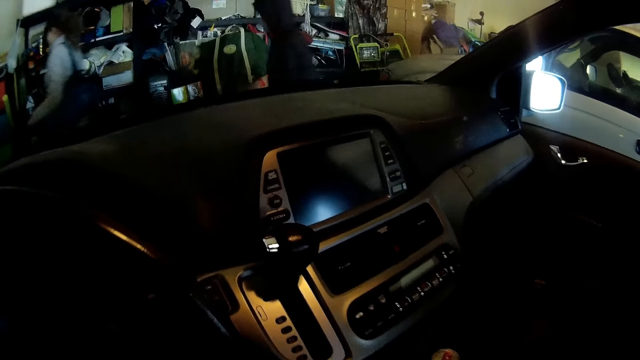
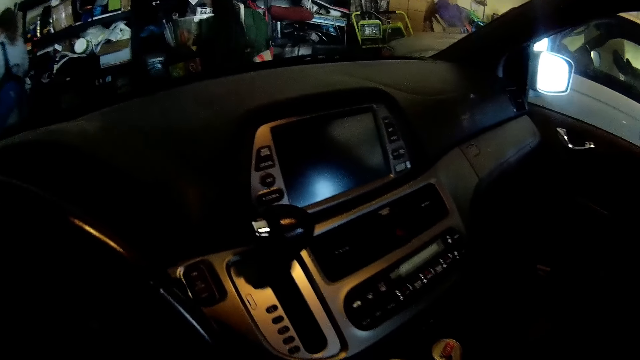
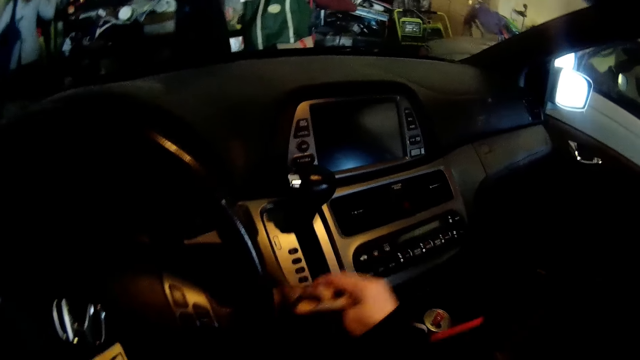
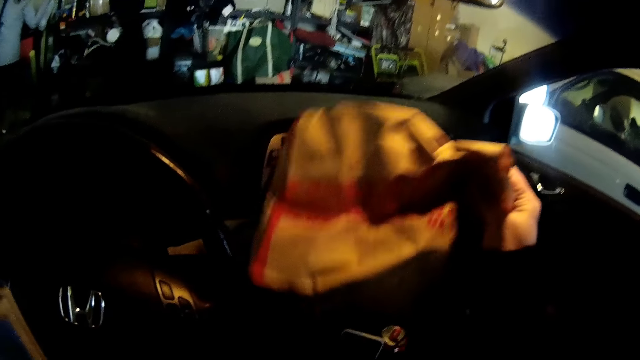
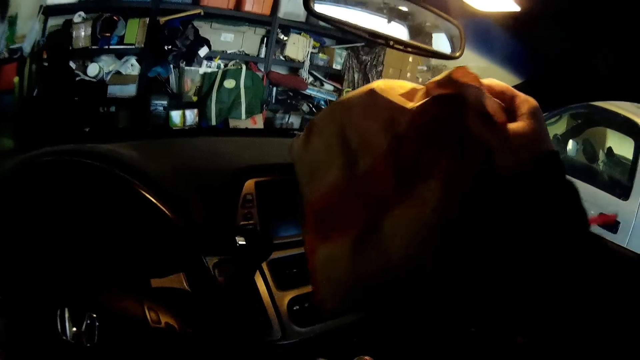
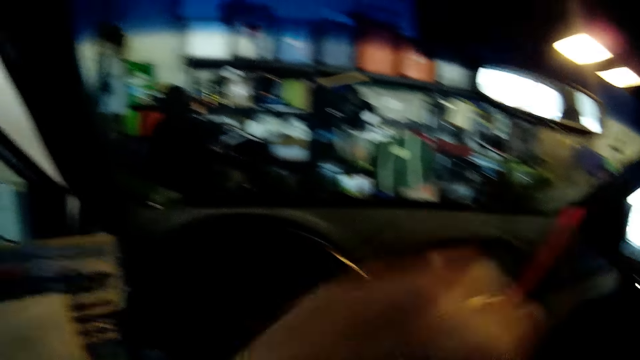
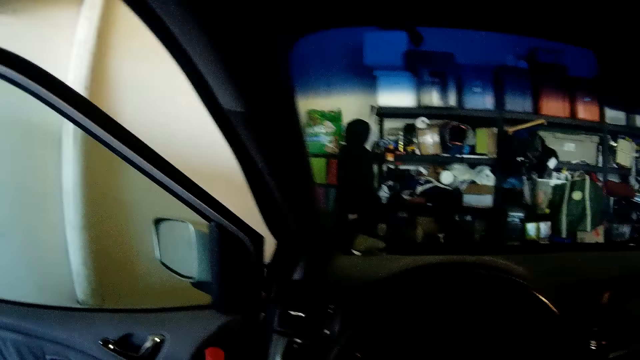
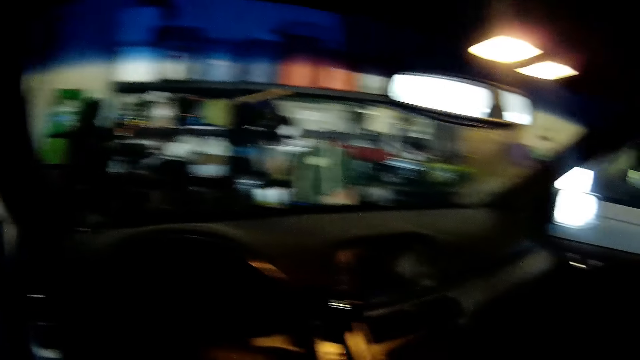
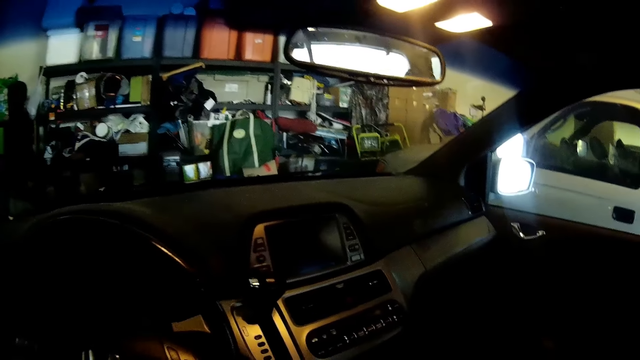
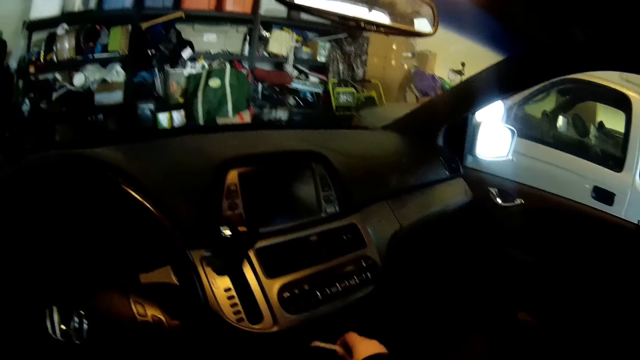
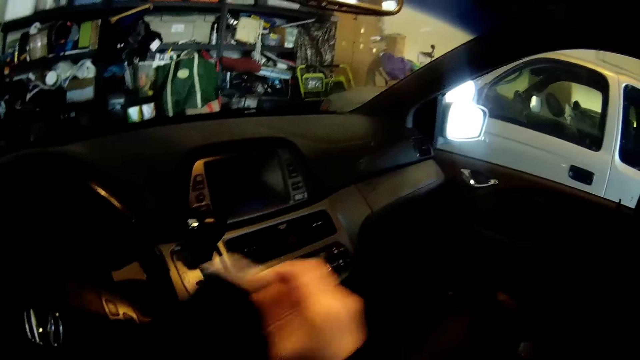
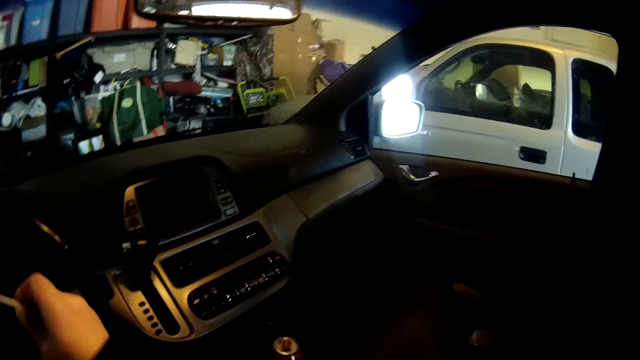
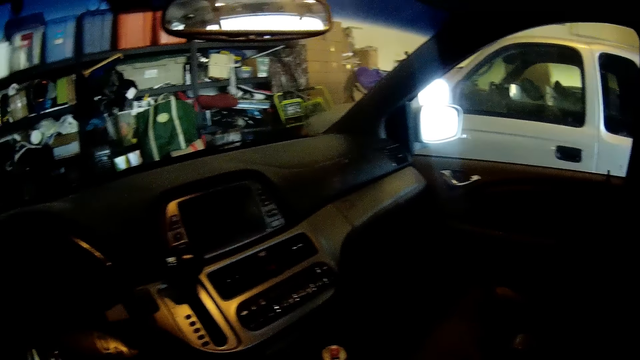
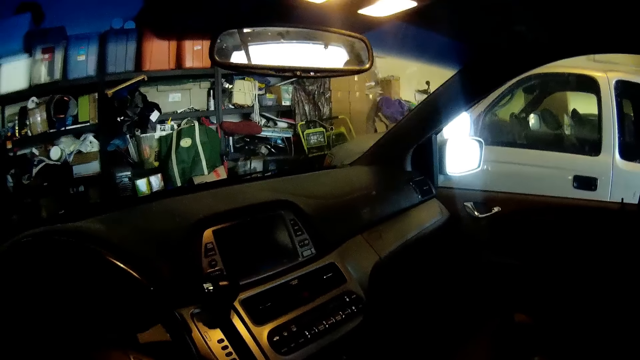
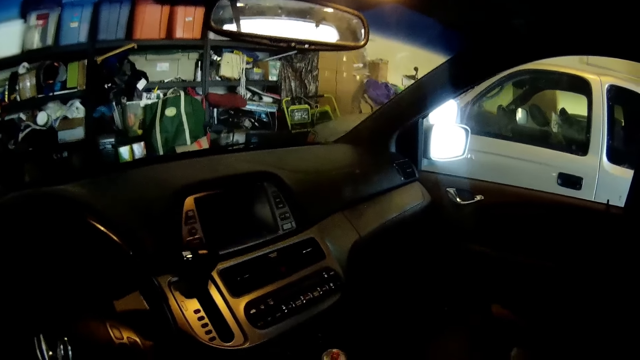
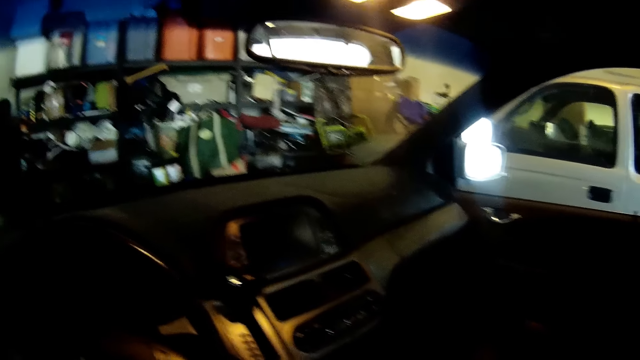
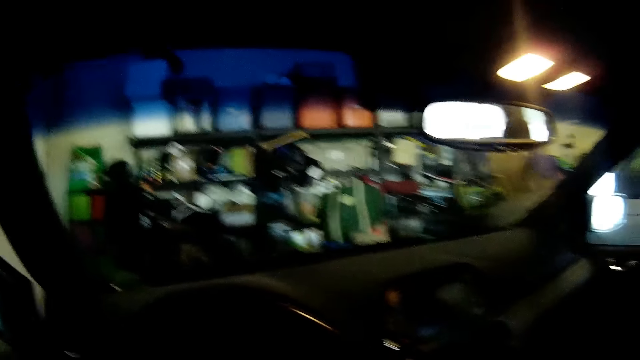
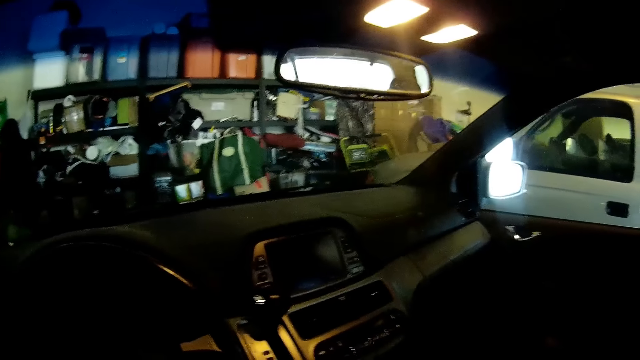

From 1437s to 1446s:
The camera wearer moves the hand. They pick up a Manilla bag. They pick up a phone.

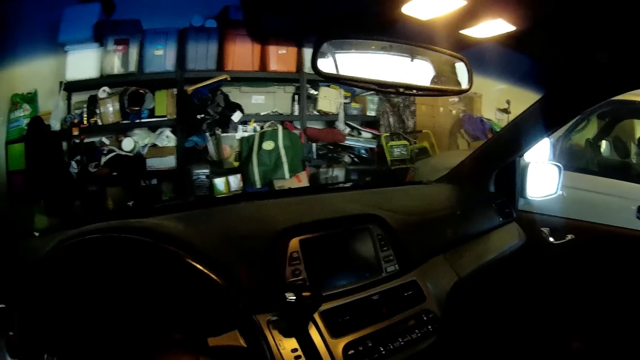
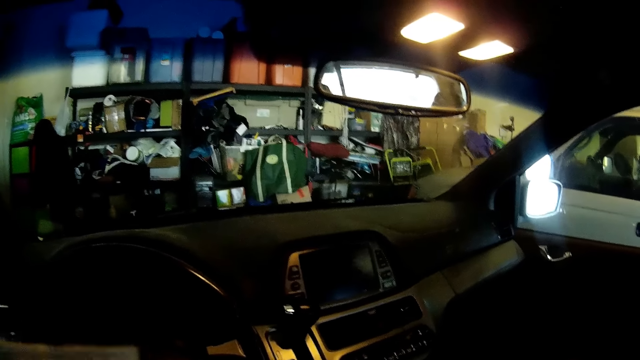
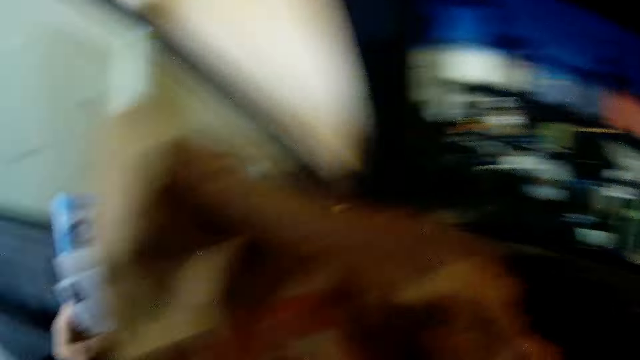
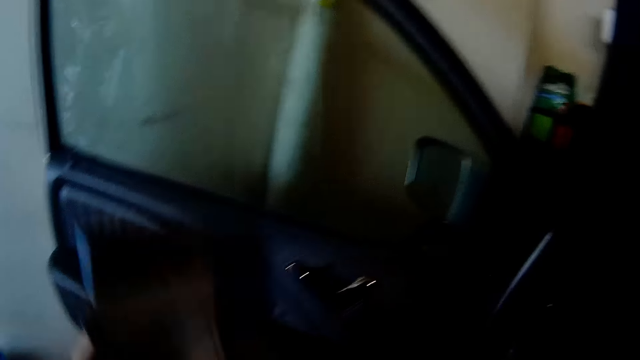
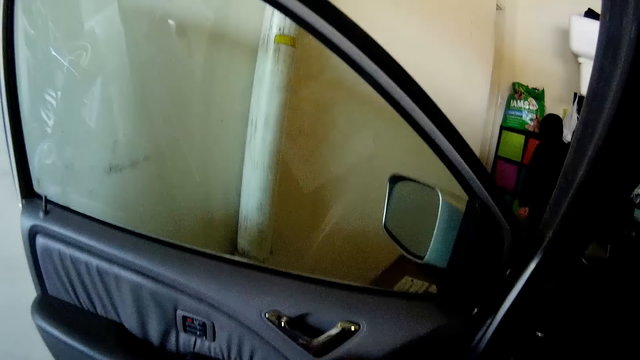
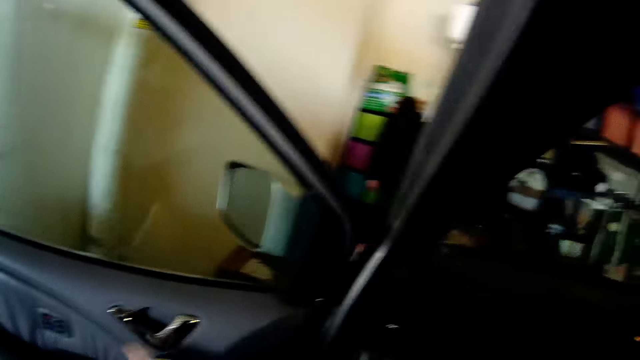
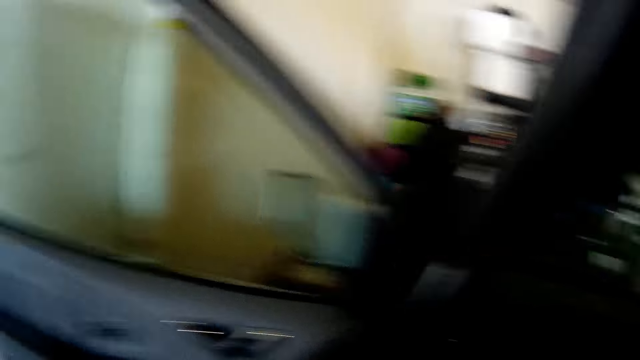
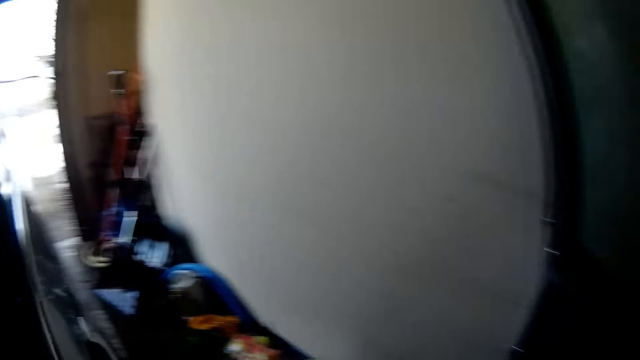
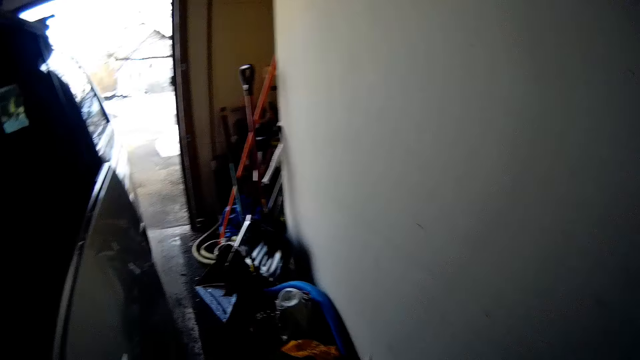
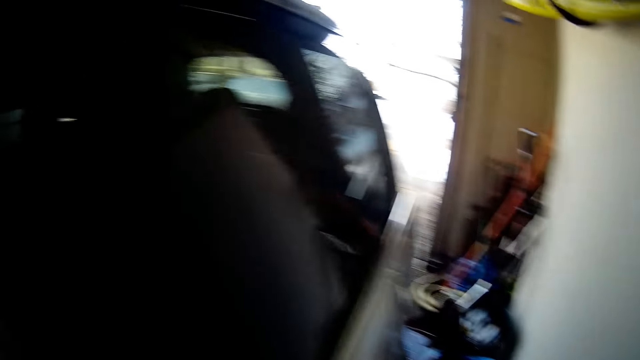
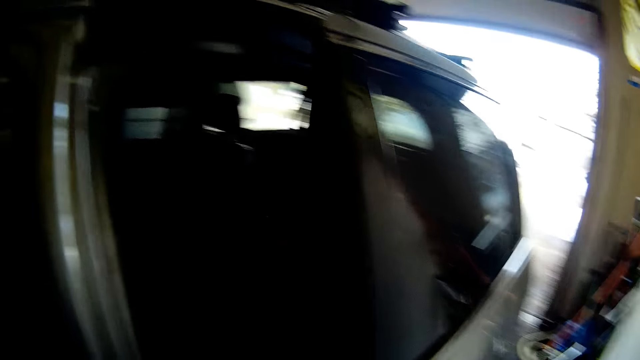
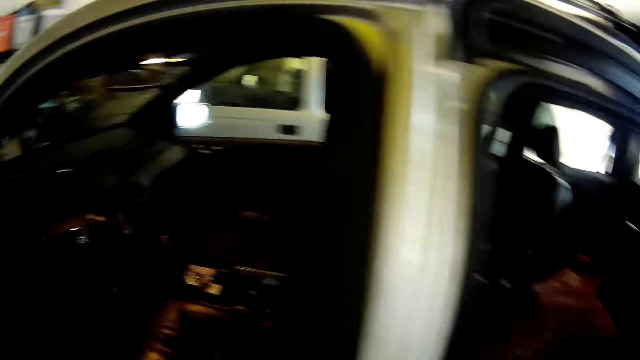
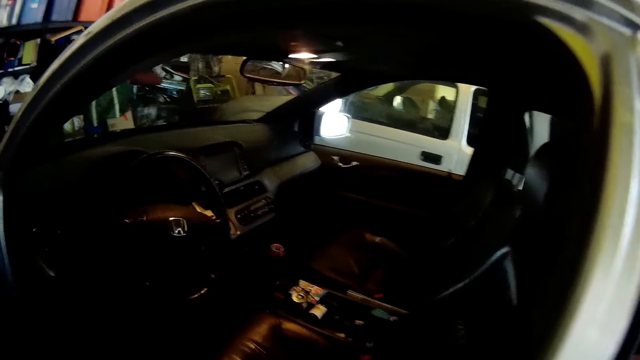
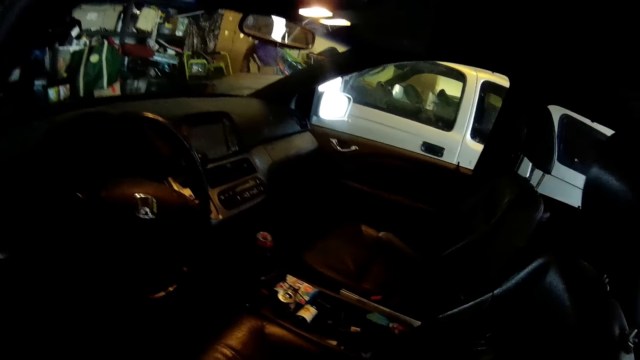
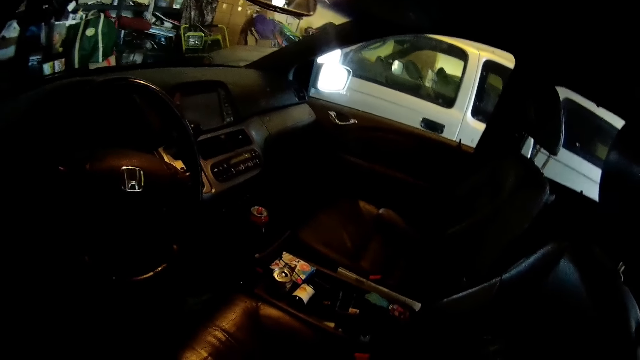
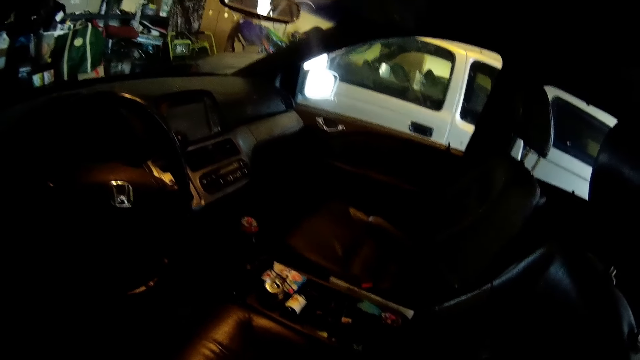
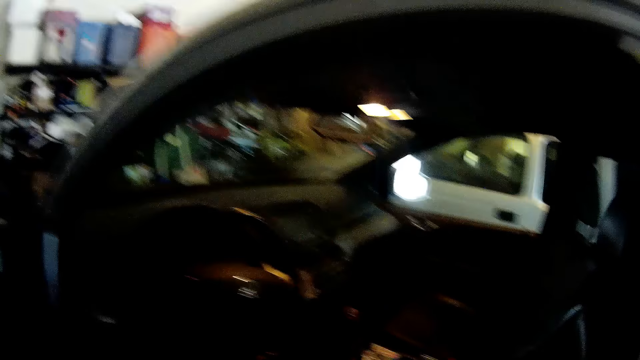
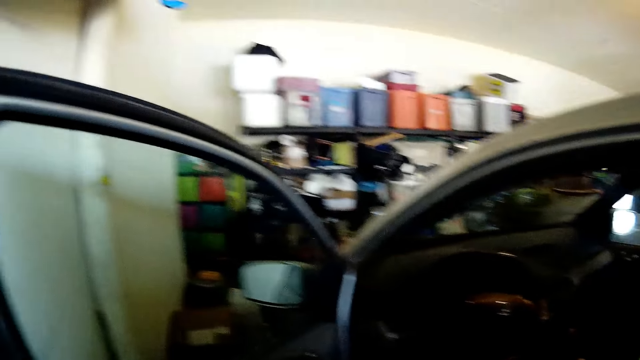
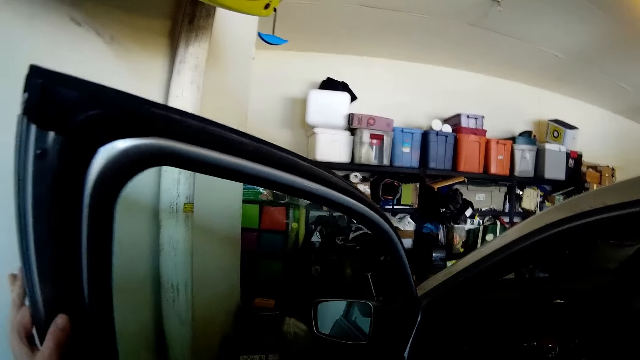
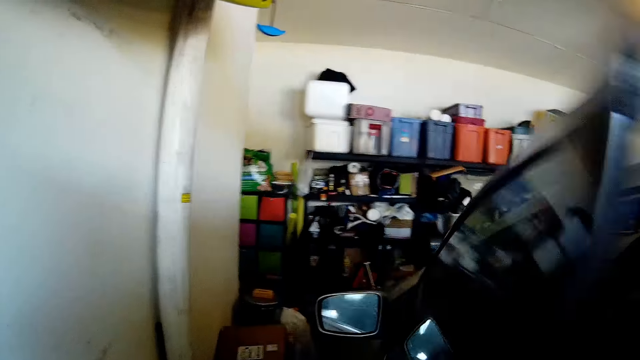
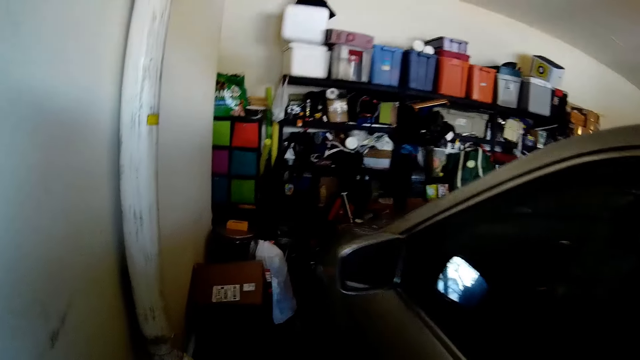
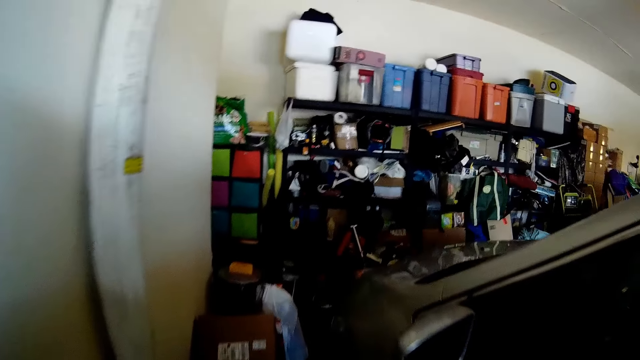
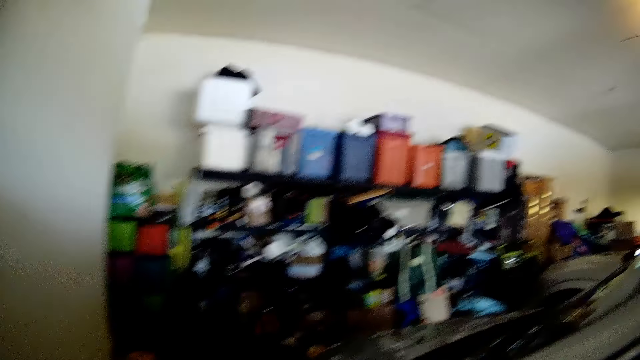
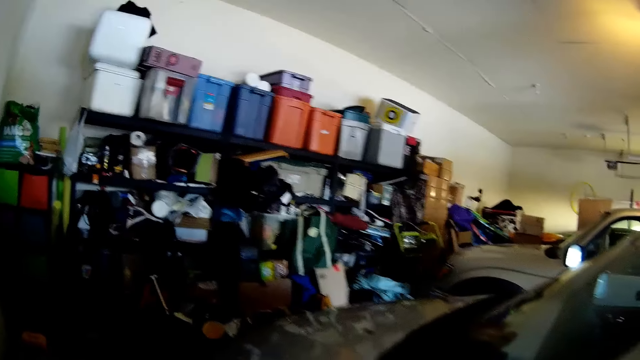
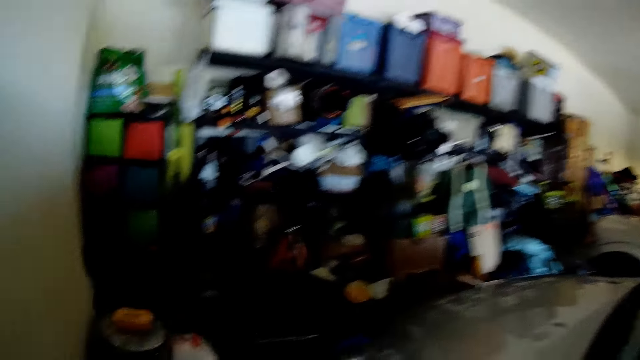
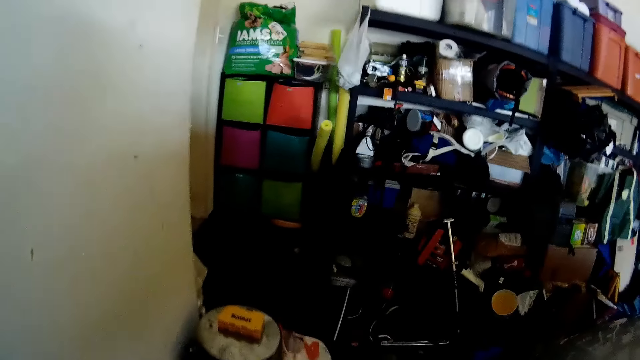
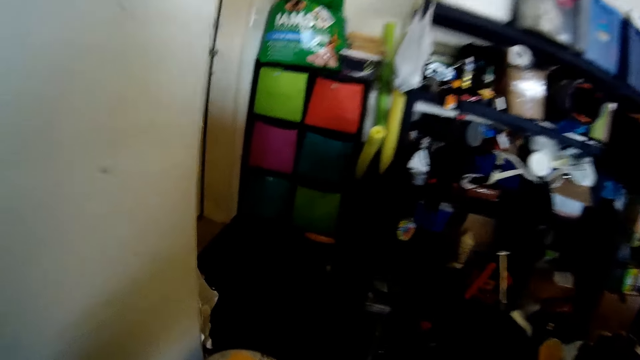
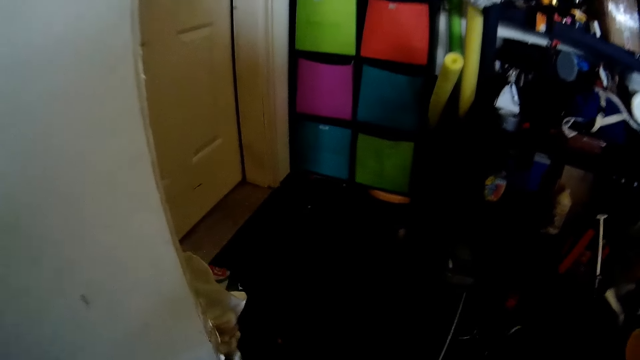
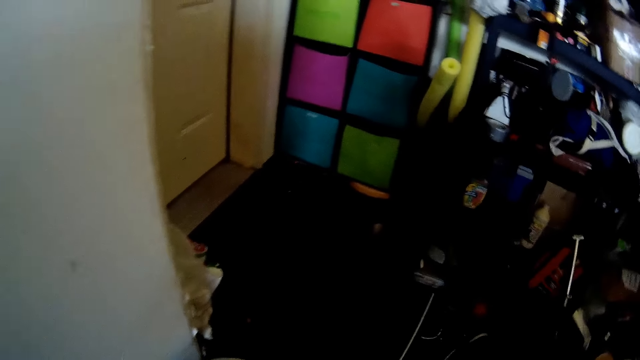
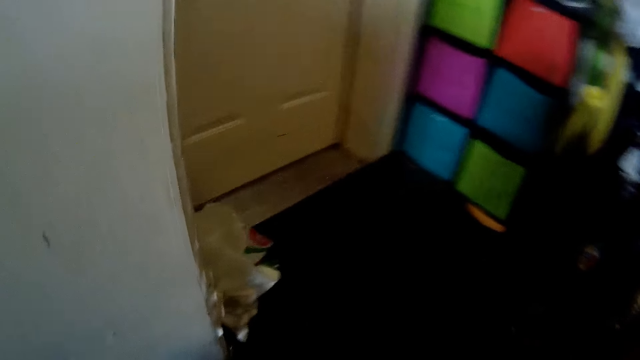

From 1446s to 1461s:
The camera wearer carries the book in his left hand up. He gets out of the car. He closes the car door. He walks towards the front of the car.
